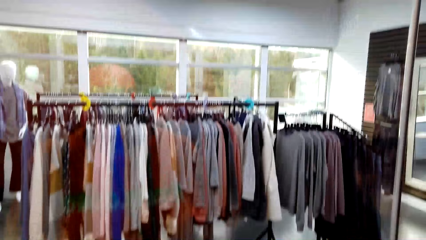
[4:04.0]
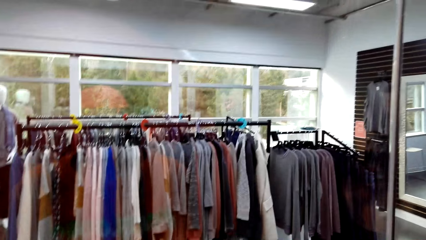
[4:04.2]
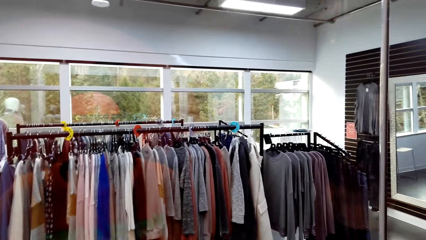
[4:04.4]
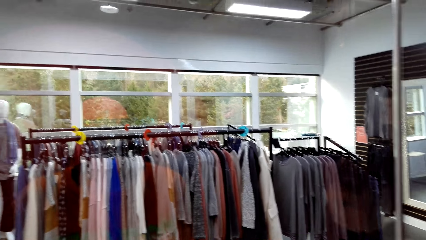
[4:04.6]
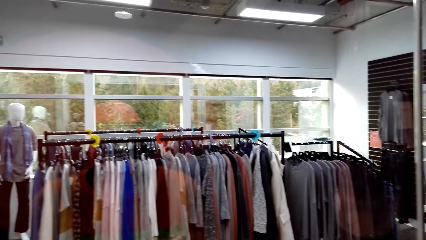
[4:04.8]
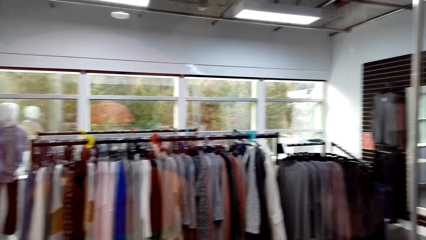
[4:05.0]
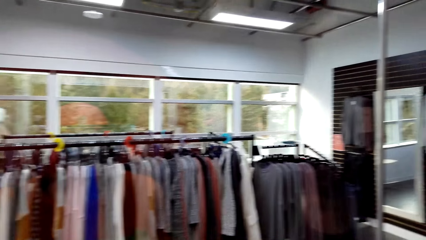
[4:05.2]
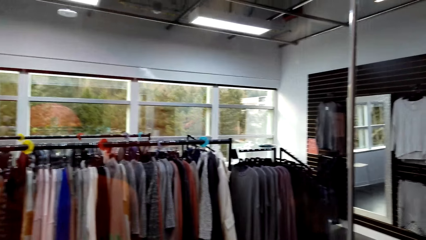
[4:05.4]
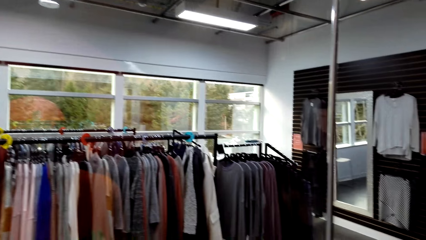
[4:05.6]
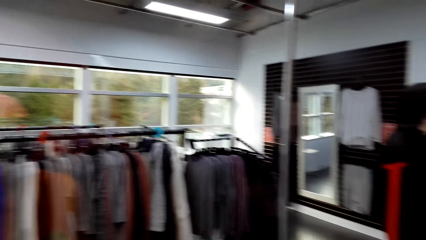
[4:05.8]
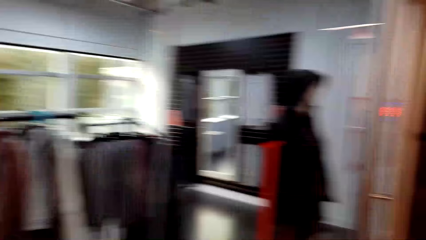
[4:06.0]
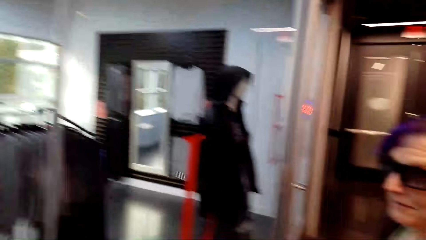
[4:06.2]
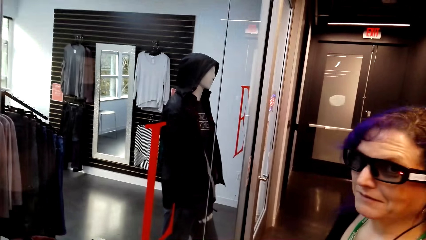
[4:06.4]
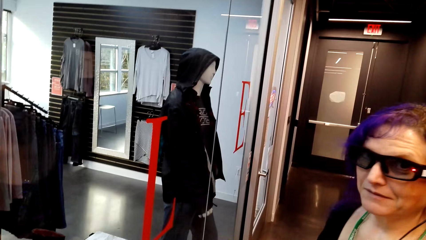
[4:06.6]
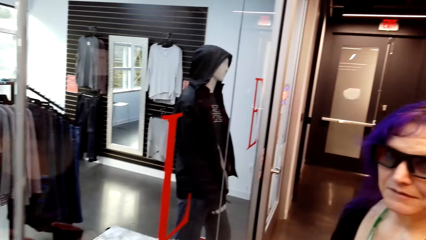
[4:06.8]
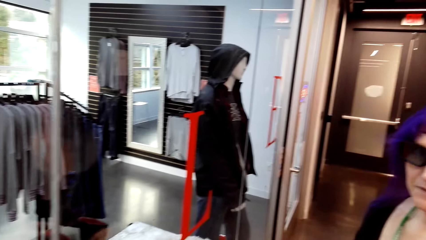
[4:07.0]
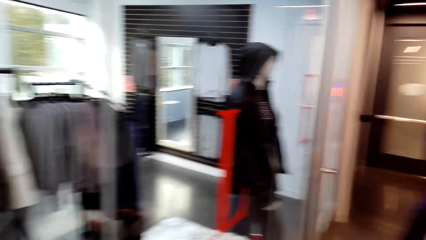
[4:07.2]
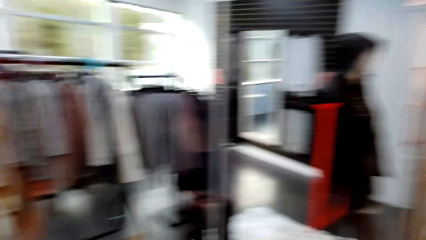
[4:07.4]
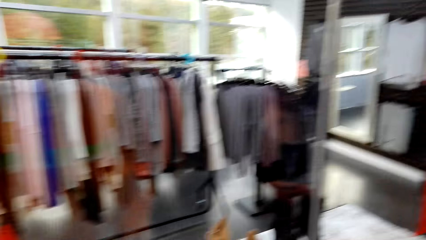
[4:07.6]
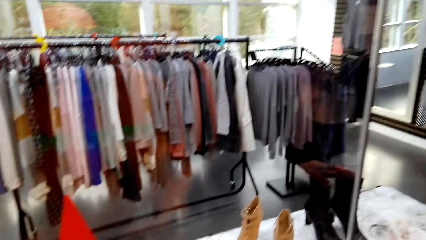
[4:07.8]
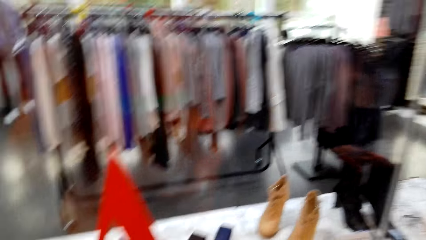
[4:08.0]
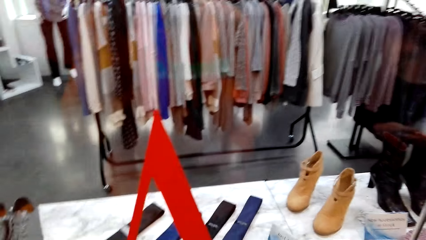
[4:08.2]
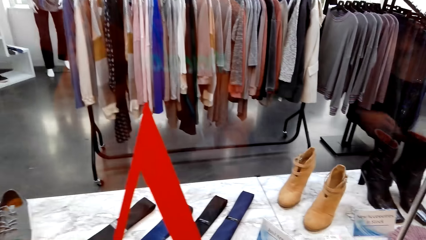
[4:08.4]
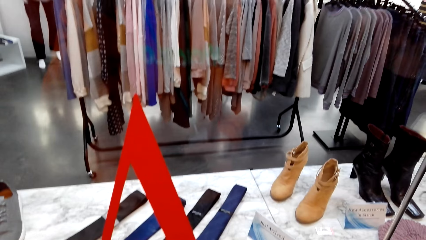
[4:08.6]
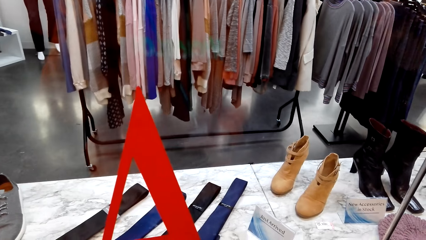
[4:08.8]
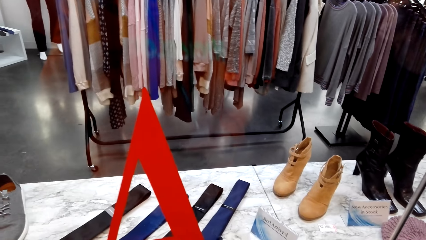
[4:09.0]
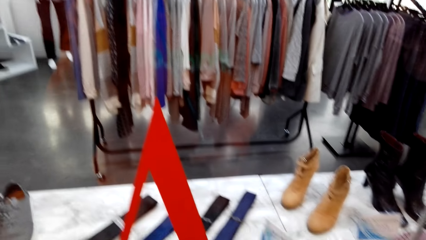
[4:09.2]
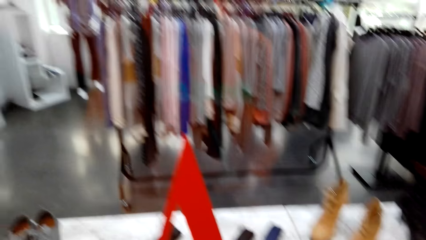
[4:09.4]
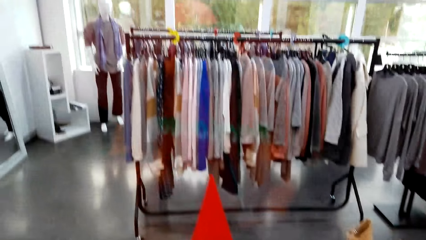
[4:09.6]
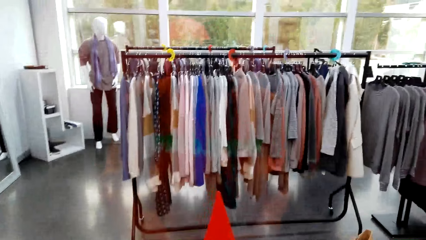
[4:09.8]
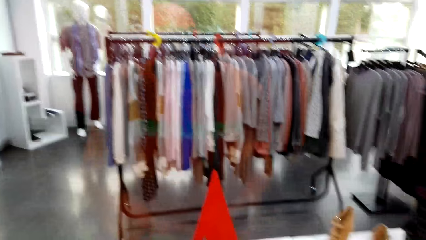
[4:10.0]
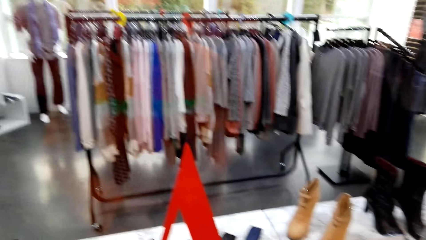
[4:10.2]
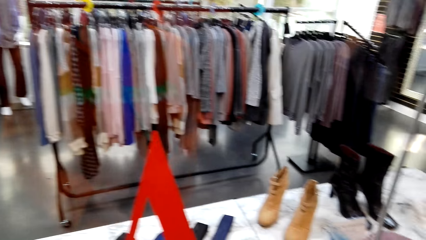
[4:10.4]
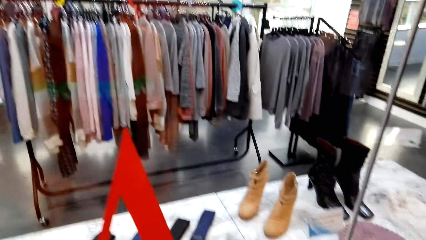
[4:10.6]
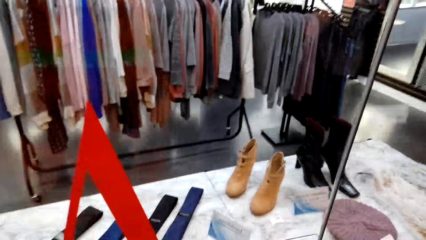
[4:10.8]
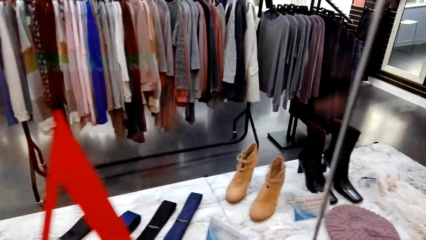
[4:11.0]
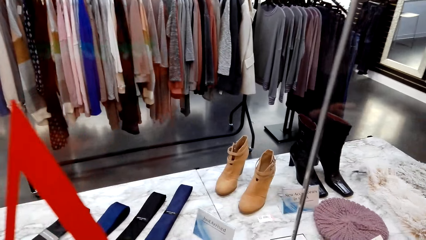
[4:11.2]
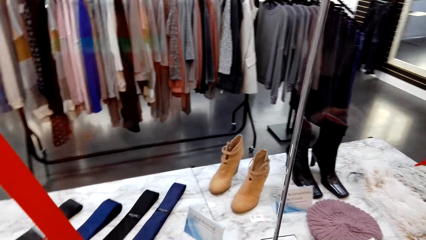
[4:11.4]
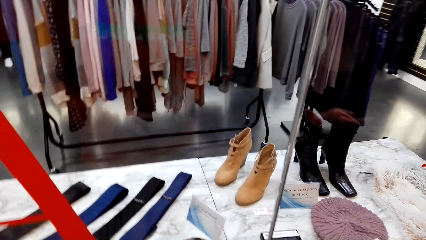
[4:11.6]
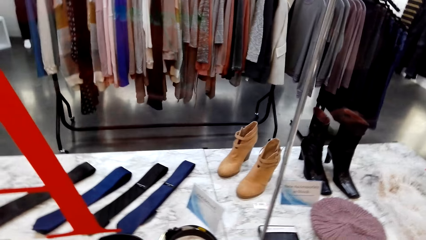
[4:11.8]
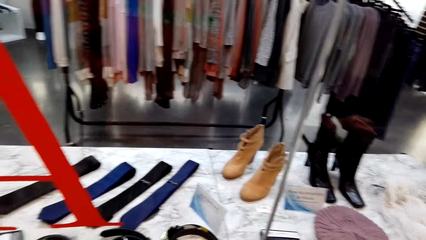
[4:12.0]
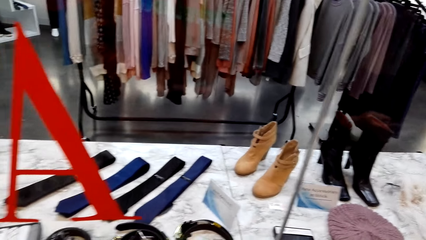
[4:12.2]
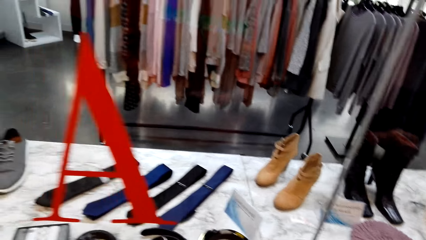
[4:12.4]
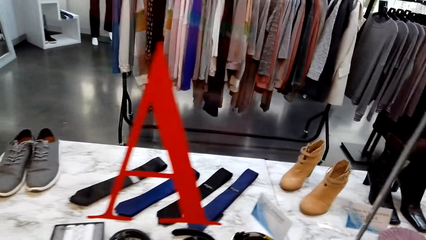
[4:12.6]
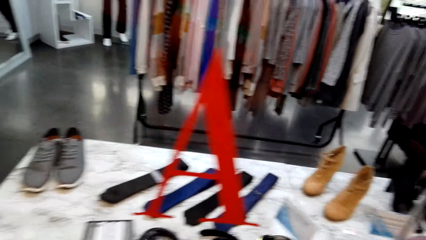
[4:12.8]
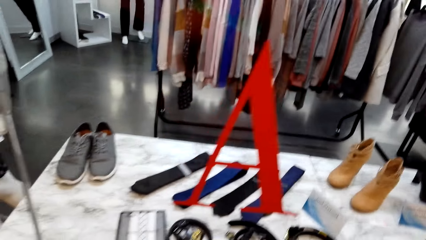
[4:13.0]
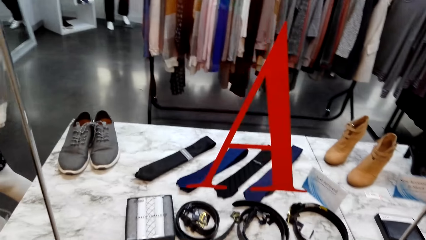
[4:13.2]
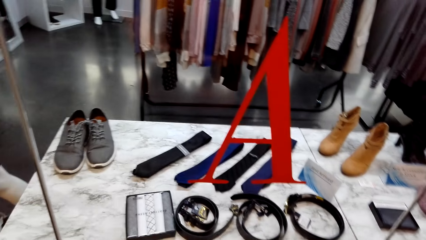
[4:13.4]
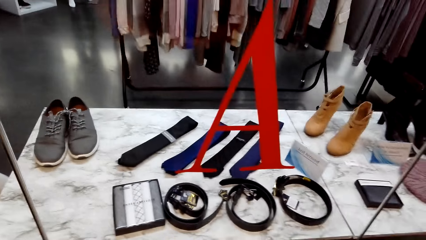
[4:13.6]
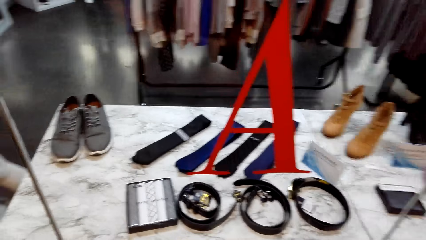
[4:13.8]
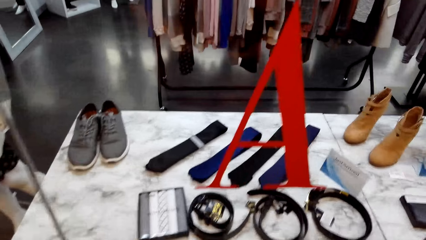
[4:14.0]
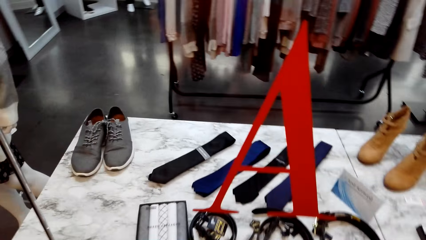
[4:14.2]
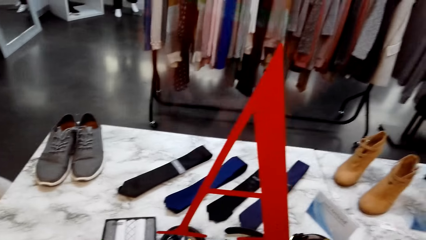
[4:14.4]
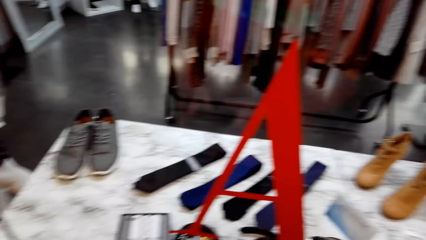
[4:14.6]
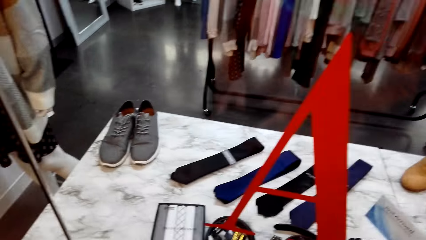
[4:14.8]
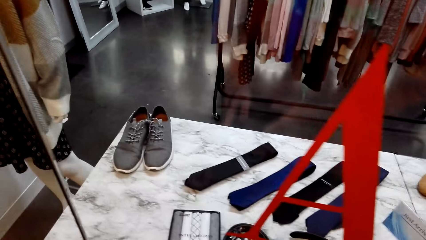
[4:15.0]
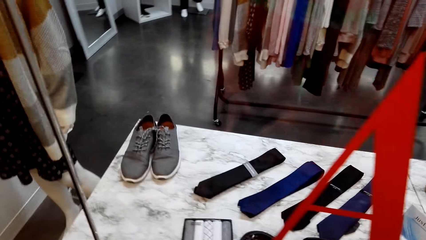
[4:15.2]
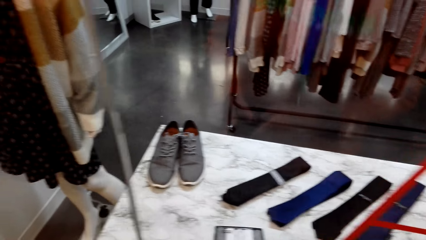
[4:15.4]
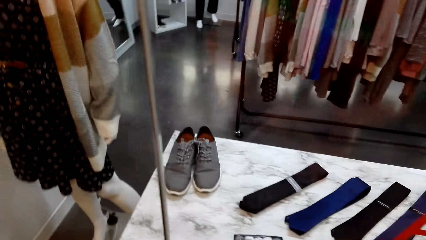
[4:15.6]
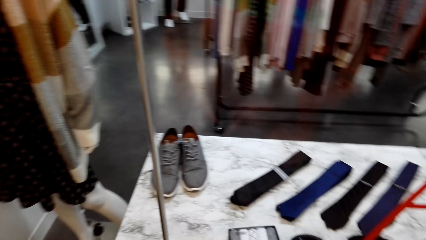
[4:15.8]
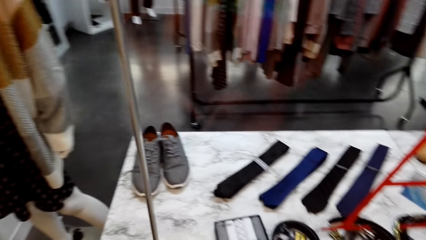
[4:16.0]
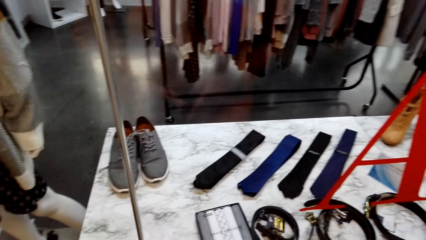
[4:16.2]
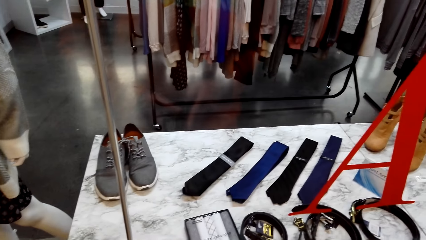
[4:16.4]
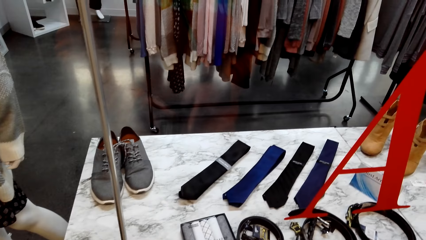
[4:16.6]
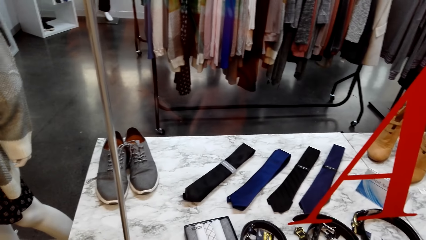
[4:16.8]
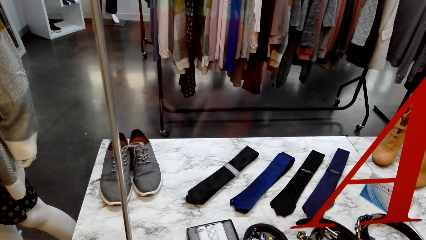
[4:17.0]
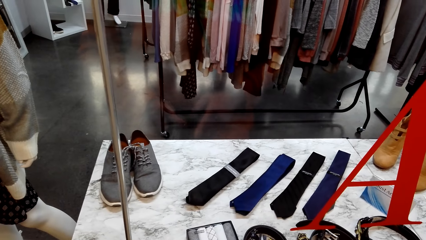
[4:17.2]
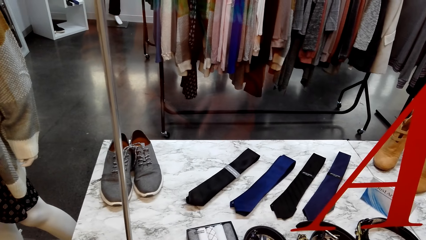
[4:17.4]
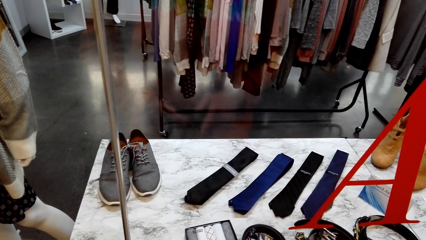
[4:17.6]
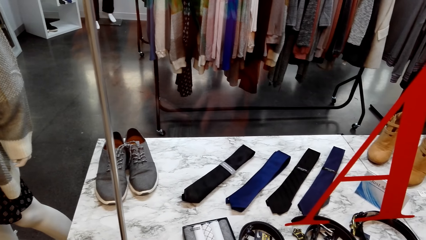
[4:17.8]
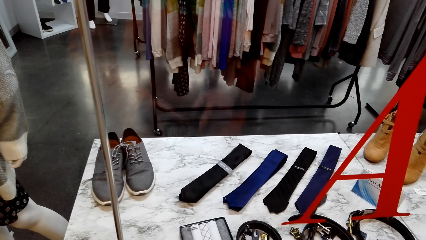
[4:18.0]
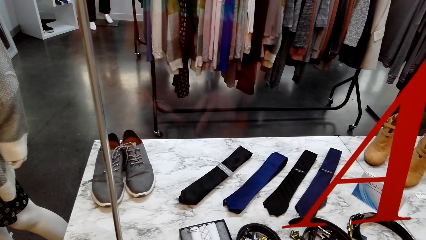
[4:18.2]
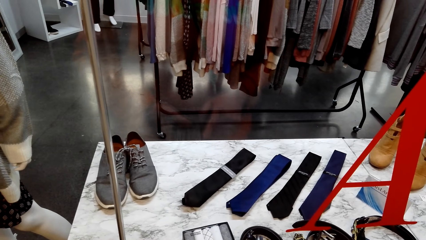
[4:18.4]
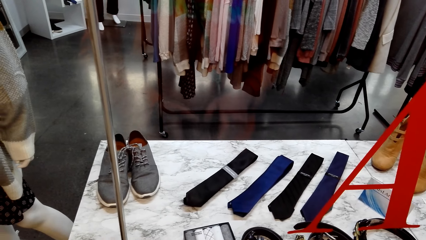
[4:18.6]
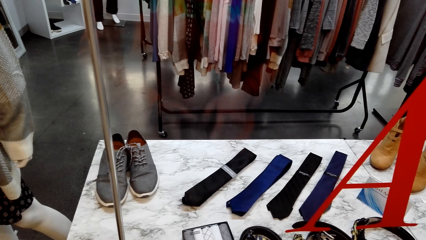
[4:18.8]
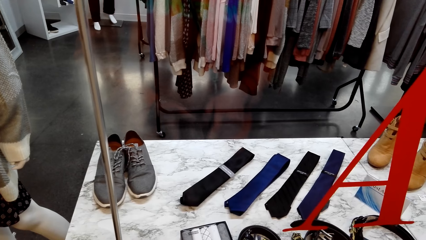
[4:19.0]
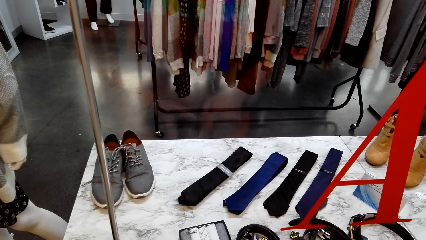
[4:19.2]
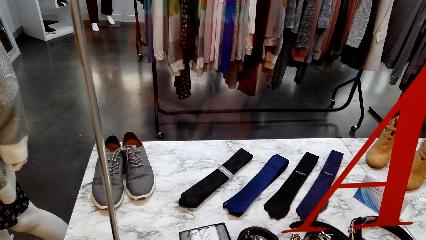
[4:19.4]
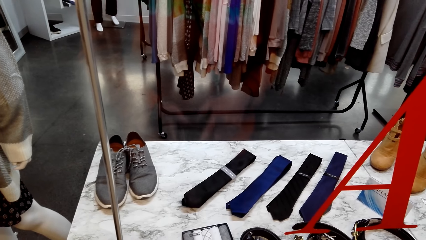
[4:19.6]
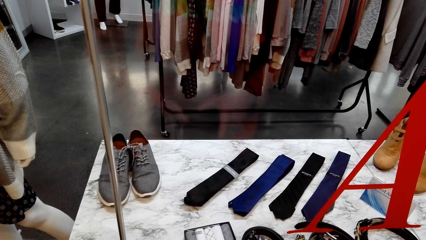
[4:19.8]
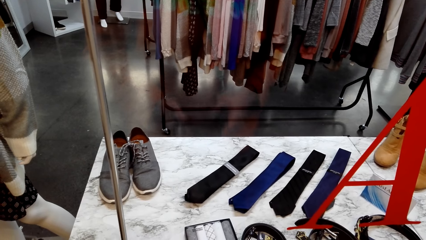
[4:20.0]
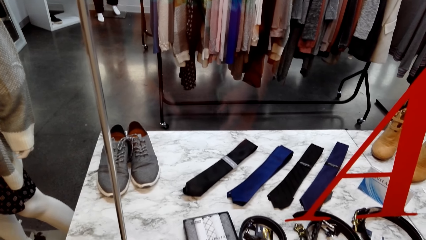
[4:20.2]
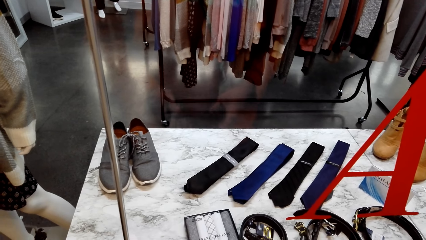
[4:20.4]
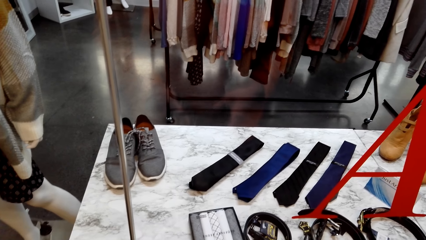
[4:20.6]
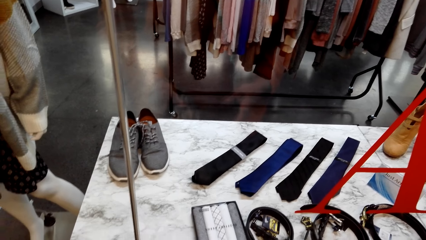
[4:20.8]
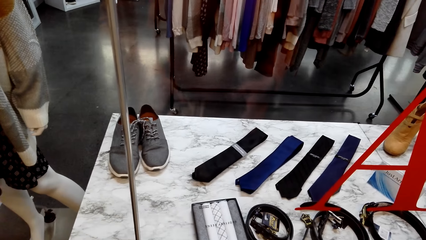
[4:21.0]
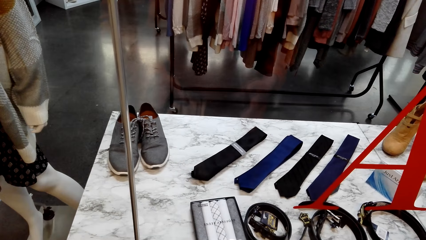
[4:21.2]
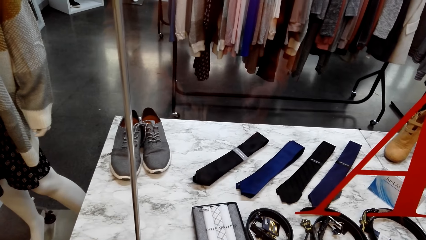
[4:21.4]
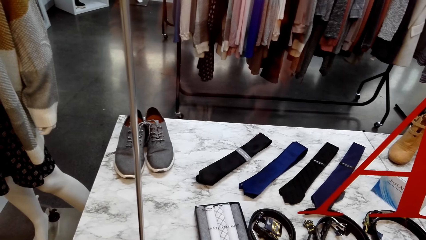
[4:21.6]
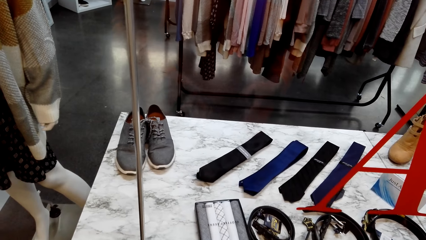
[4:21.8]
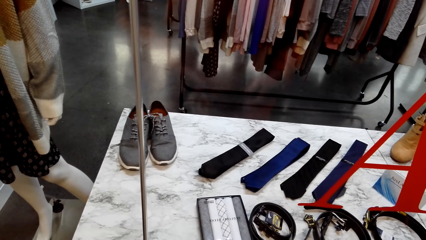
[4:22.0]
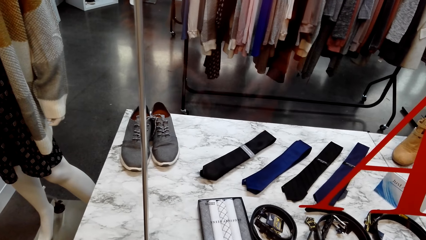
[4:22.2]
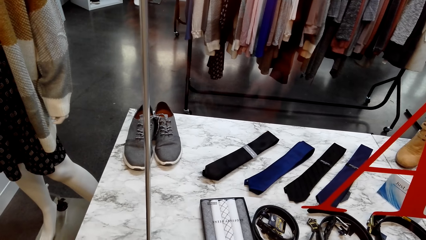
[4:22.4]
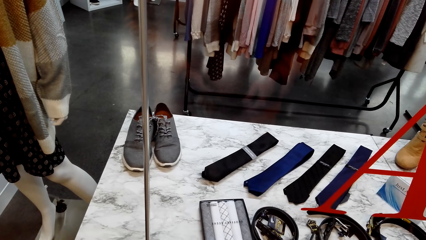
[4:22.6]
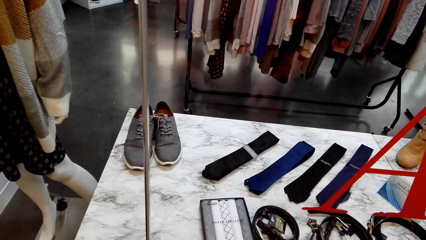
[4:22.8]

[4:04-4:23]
The camera wearer talks to a woman. They look around the clothing shop. They talk to the woman. They look around.
